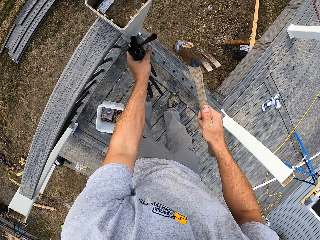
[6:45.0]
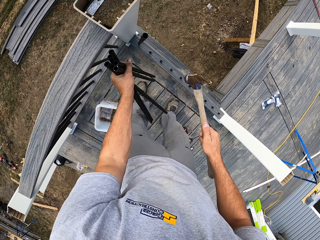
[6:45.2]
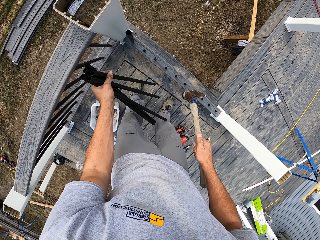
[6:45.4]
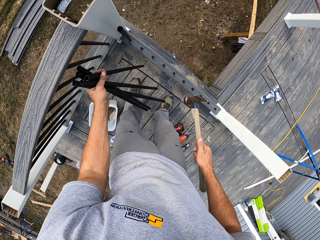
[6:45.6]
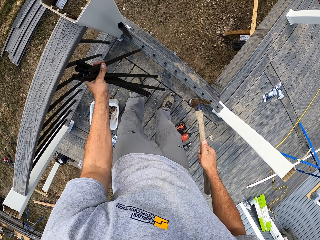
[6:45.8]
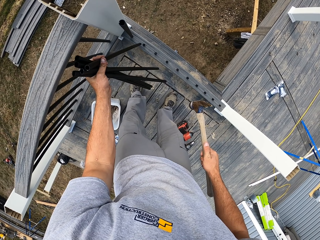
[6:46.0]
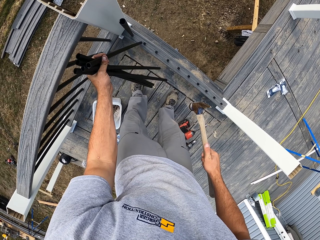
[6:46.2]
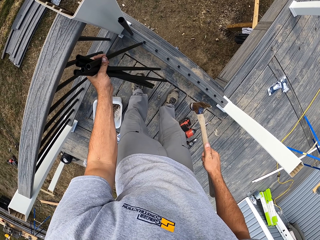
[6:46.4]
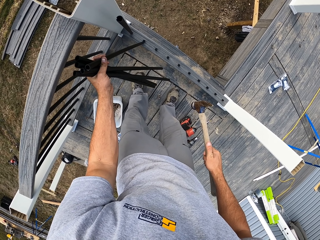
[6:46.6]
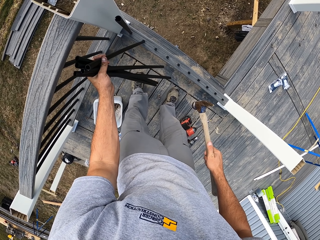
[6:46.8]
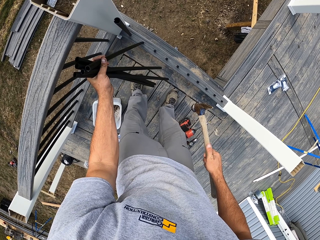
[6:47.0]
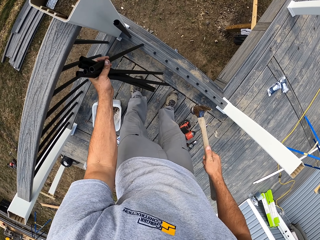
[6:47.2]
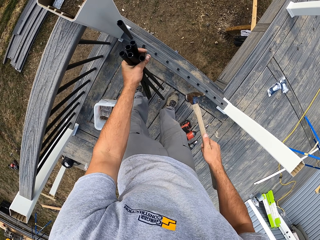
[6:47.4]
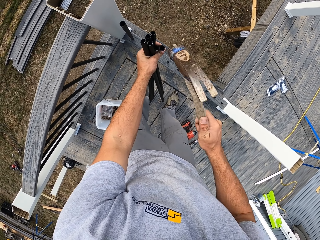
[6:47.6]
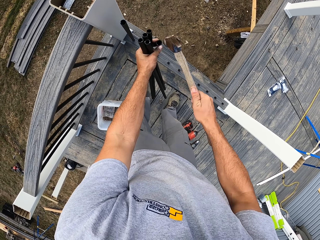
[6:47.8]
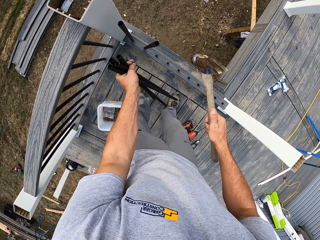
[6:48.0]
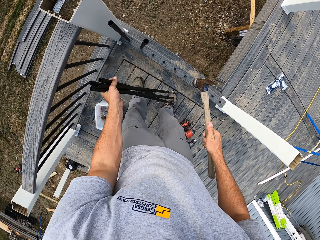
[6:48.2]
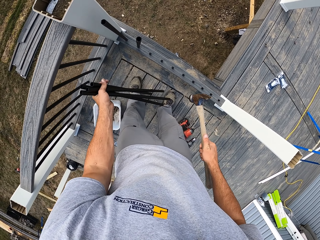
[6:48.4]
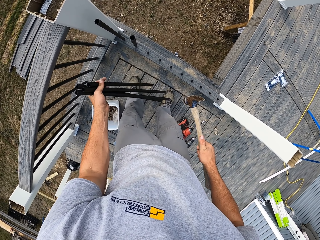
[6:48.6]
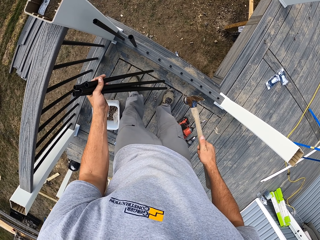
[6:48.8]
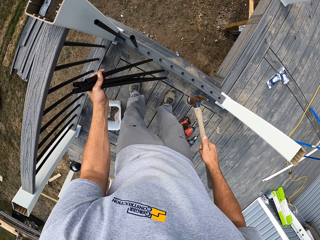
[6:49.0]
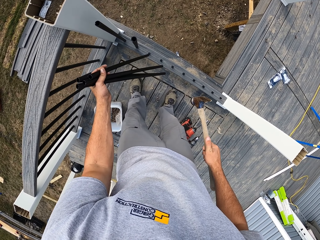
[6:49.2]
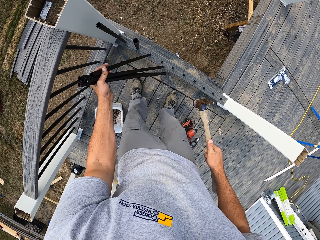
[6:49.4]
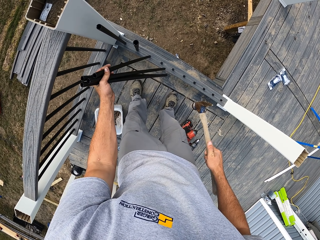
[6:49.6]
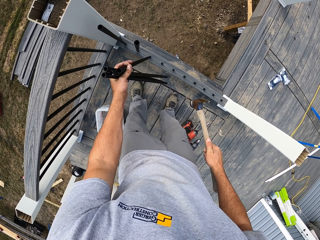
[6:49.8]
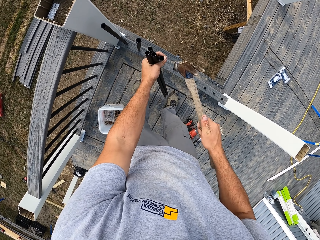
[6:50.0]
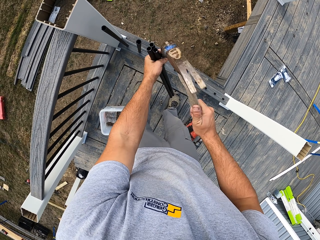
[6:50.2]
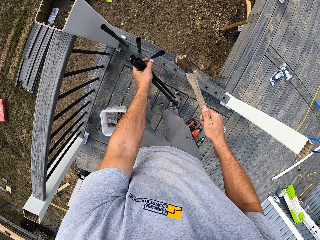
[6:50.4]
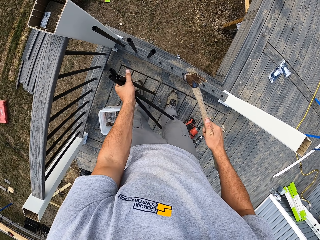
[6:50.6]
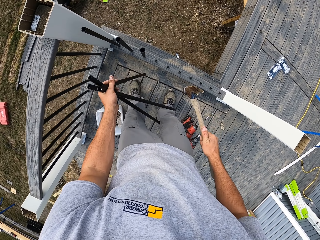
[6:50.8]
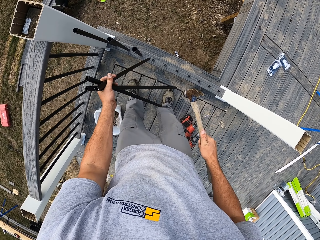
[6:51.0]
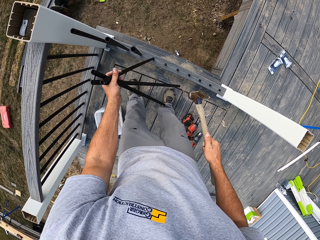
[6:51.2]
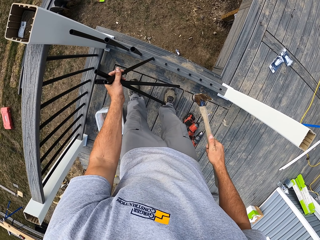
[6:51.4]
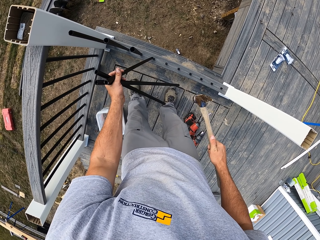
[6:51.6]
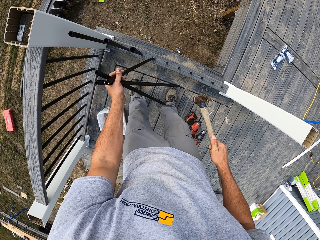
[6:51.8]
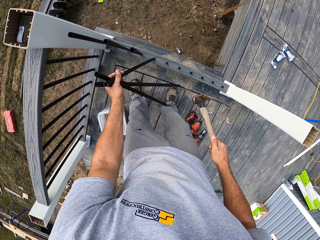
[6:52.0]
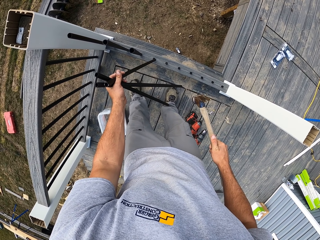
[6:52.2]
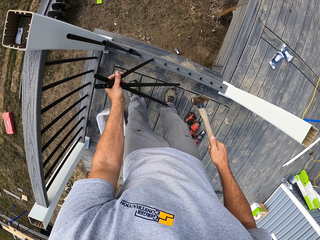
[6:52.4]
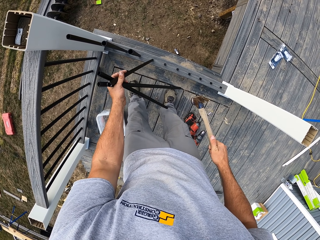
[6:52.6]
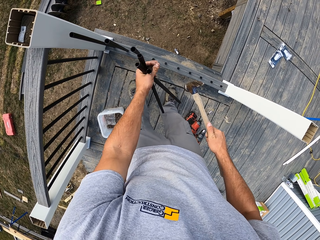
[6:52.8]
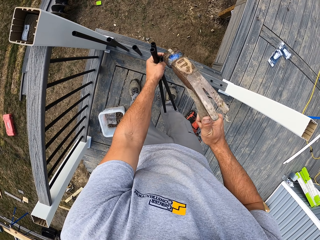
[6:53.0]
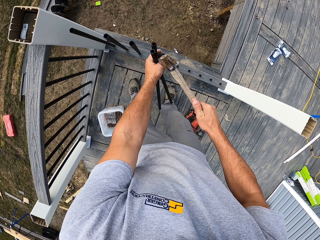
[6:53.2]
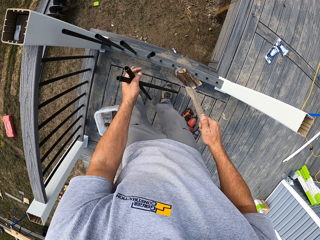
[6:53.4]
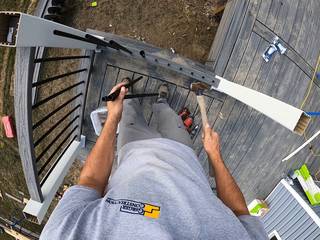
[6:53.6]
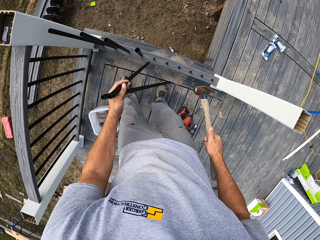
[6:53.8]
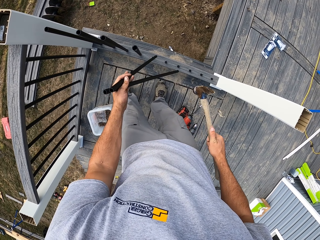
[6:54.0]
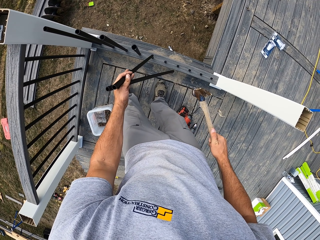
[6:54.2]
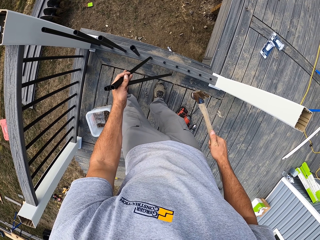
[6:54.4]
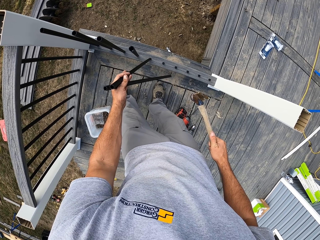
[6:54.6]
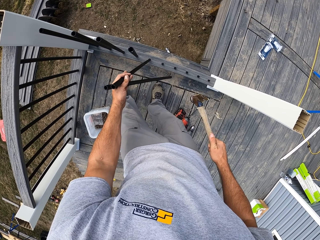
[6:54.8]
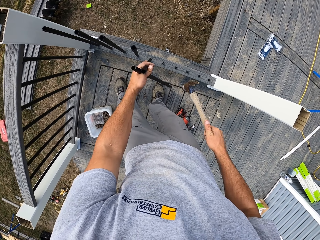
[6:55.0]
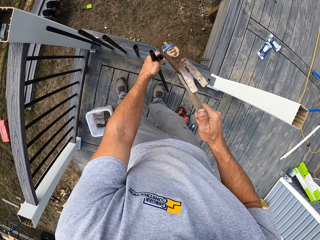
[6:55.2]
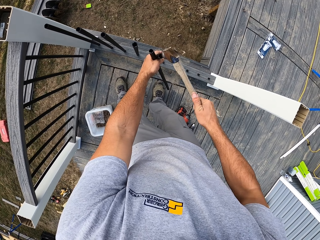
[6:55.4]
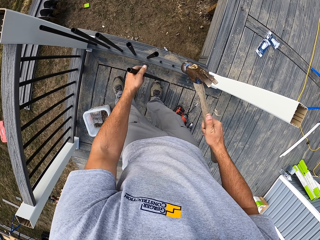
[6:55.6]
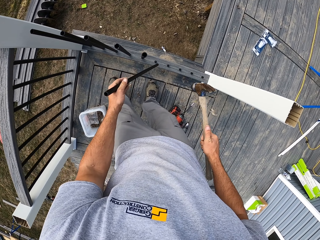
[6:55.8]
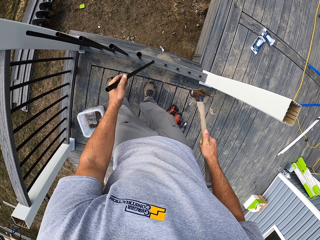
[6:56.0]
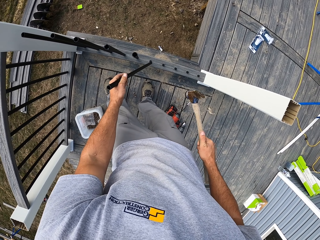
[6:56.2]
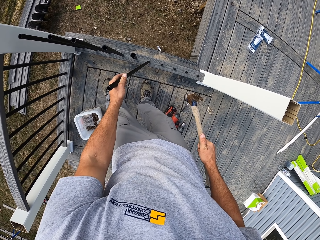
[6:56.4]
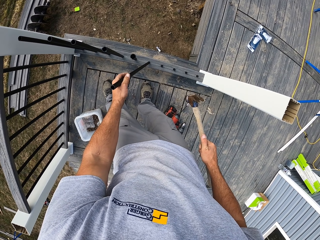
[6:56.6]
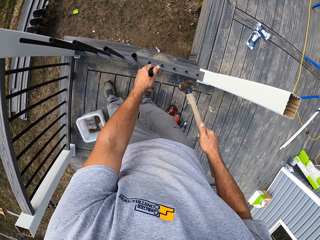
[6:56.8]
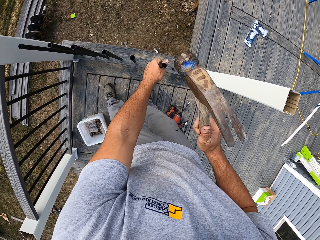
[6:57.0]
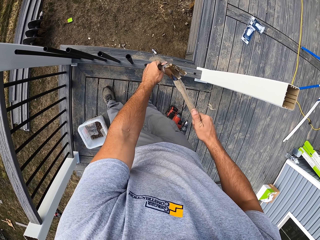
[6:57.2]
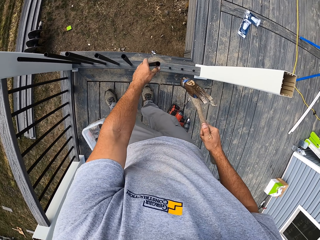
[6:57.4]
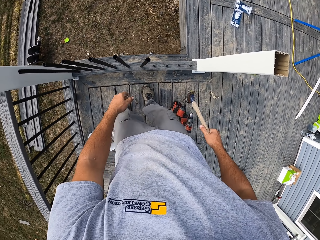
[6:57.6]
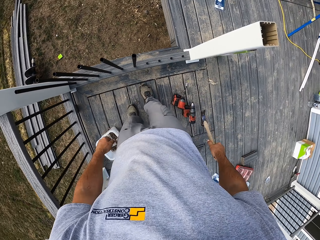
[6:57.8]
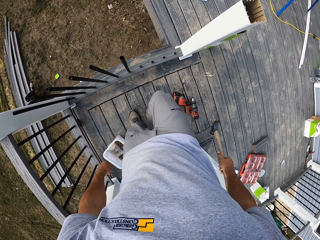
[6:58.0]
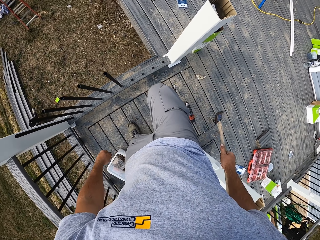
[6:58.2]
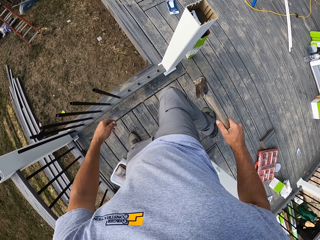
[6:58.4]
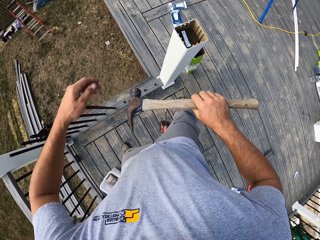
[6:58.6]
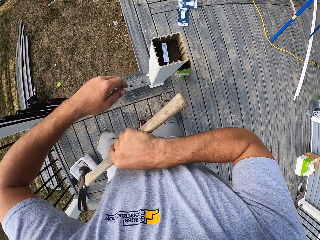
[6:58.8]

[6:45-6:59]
The camera wearer hammers a chrome pipe or rail metal with the hammer. They place the chrome pipes on the wood with the left hand. They hammer the chrome pipe with the hammer. They place the chrome pipes on the wood with the left hand. They hammer the chrome pipe with the hammer. They place the chrome pipes on the wood with the left hand. They hammer the chrome pipe with the hammer. They fix the rail metals on the rail rod. They turn around the veranda. They hit the rail metals with the hammer. They fix the rail metals on the rail rod. They hit the rail metals with the hammer.

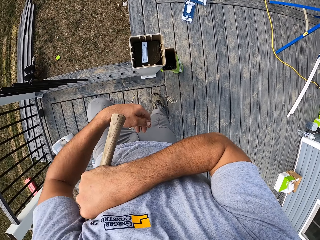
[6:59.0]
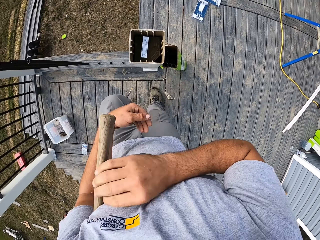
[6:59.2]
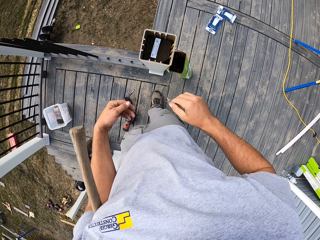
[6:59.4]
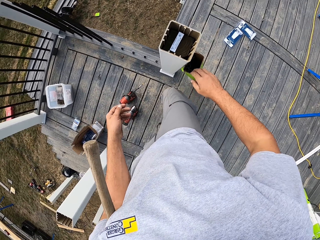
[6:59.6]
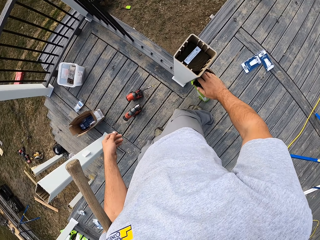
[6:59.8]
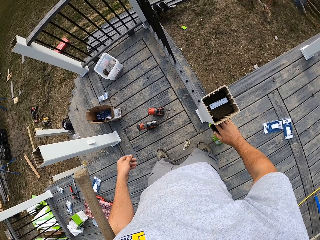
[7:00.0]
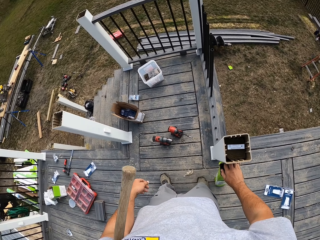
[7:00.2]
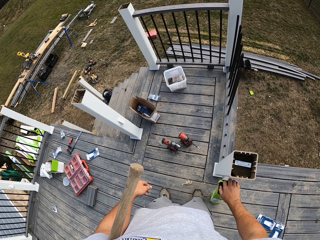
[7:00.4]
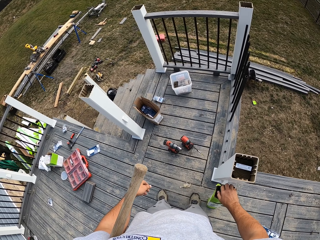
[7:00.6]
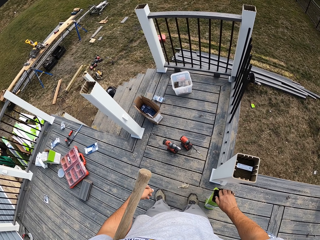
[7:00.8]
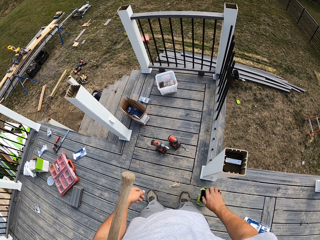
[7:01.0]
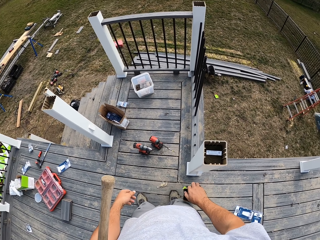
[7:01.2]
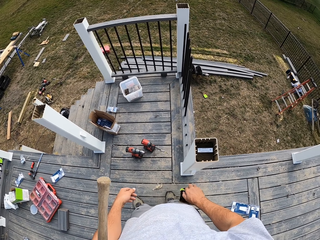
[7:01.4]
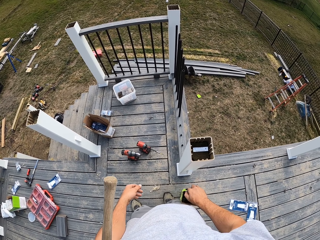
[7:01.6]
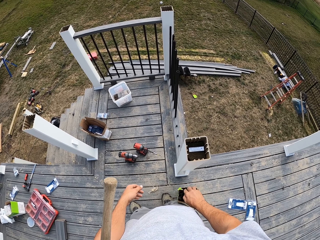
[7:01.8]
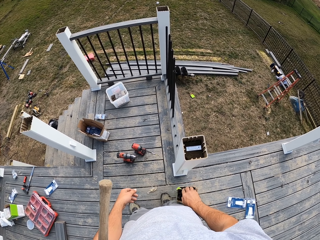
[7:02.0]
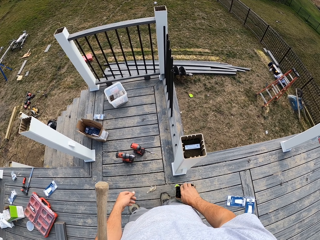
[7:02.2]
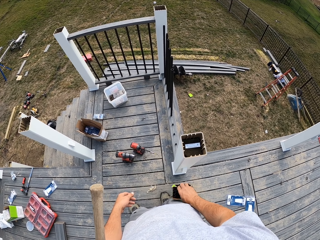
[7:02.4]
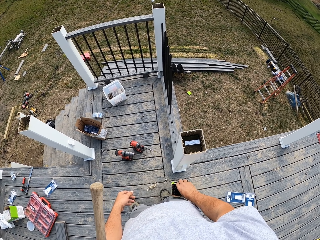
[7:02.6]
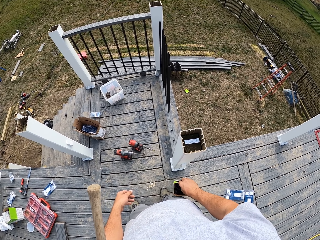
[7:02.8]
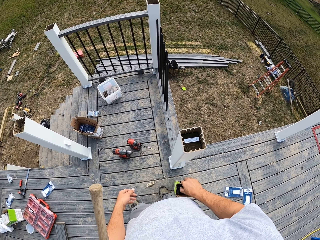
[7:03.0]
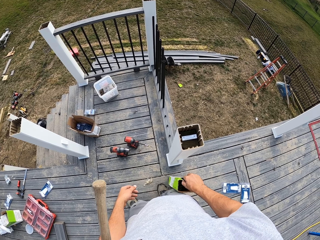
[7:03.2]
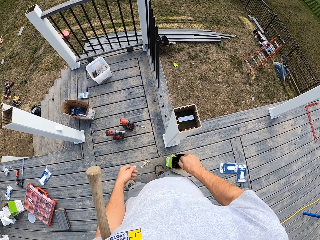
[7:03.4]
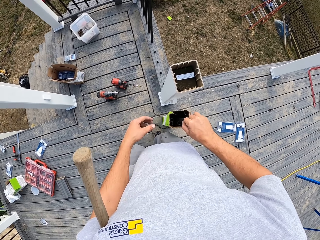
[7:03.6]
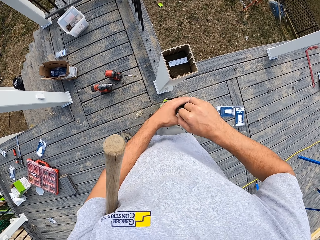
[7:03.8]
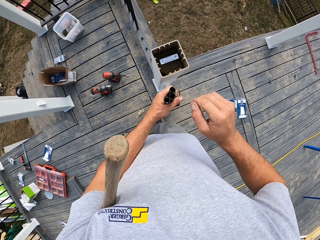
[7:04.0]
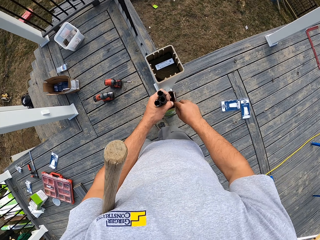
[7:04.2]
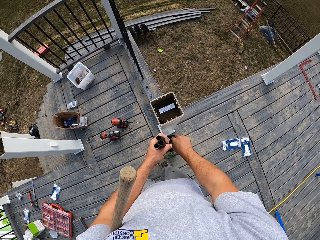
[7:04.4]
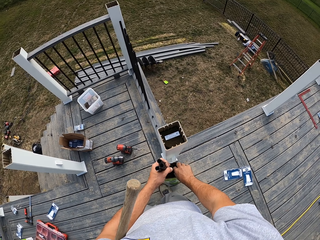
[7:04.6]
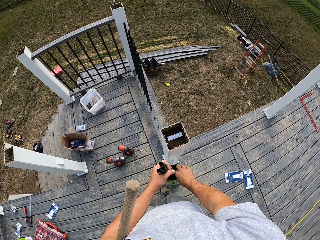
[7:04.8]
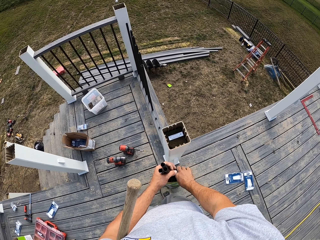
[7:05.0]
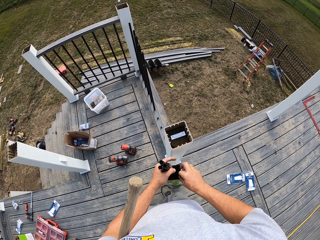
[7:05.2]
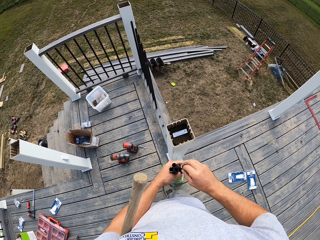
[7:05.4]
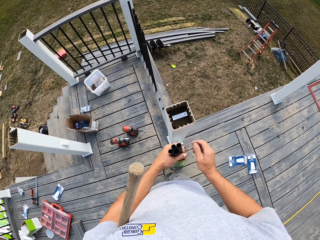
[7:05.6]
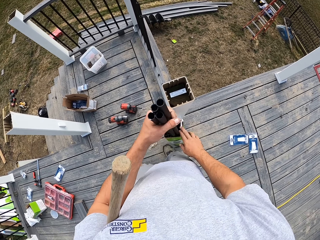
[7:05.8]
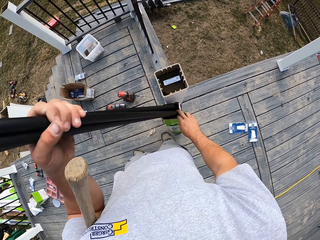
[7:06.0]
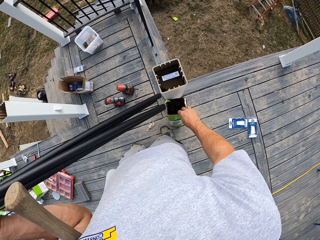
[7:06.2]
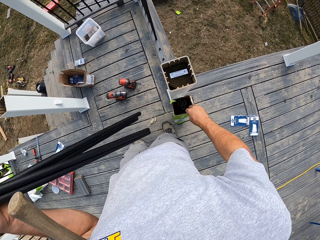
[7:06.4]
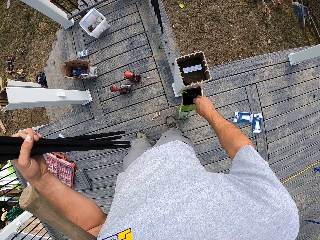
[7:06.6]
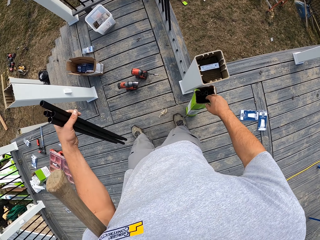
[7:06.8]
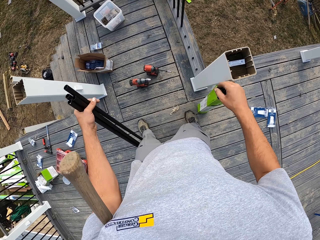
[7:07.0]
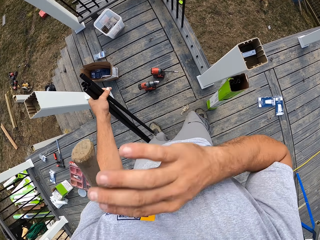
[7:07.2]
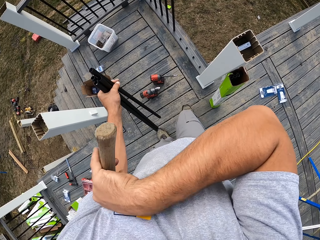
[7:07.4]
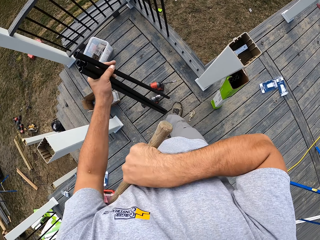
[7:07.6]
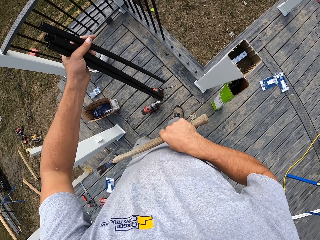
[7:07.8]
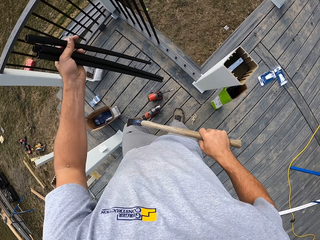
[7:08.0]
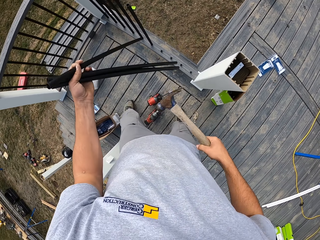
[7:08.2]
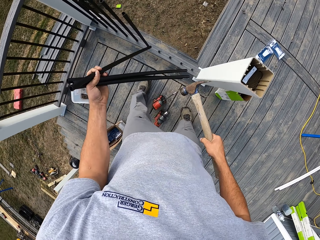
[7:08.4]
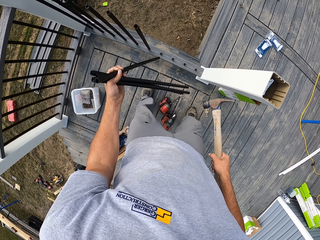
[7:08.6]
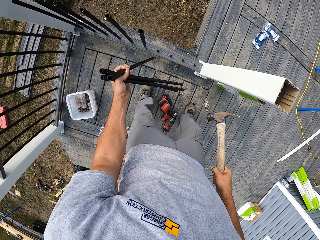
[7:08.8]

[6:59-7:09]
The camera wearer puts the hammer on his left armpit. He picks chrome pipes from the box with his right hand. He holds the chrome pipe with his left hand. He picks chrome pipes from the box with his right hand. He adjusts the chrome pipe box with his right hand. He walks around the veranda. He picks the hammer from his armpit with his right hand.
